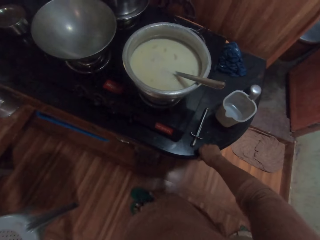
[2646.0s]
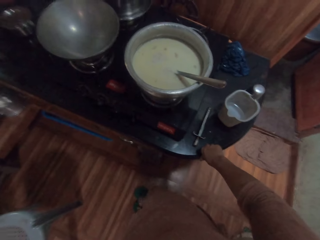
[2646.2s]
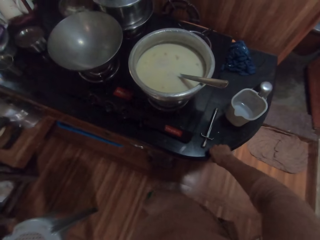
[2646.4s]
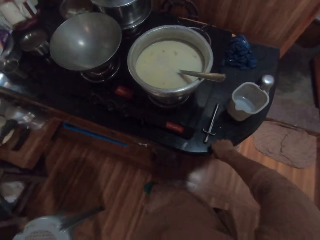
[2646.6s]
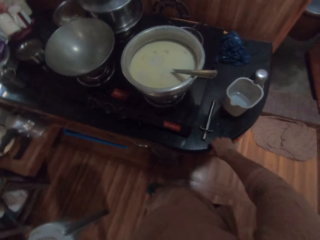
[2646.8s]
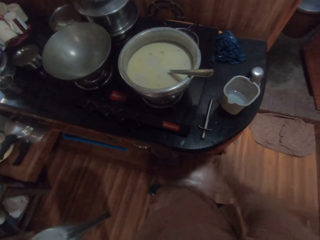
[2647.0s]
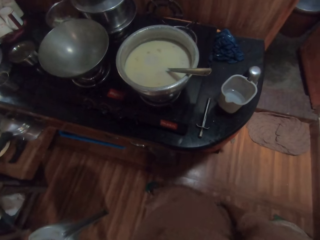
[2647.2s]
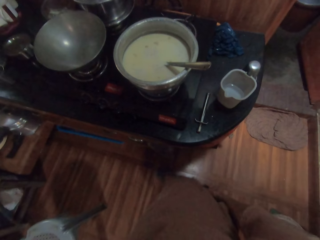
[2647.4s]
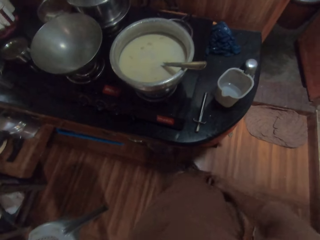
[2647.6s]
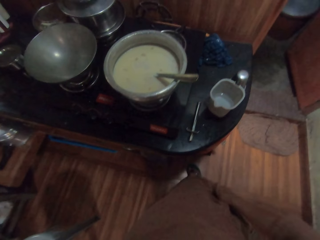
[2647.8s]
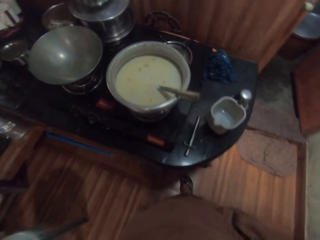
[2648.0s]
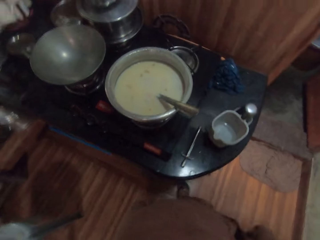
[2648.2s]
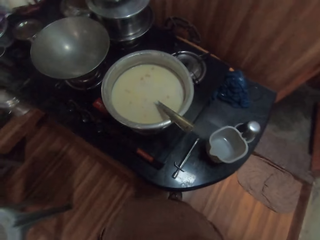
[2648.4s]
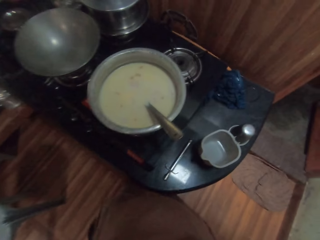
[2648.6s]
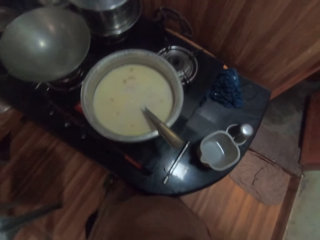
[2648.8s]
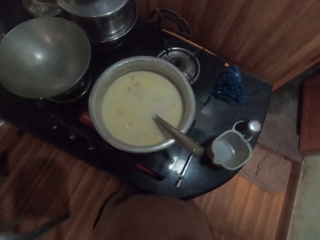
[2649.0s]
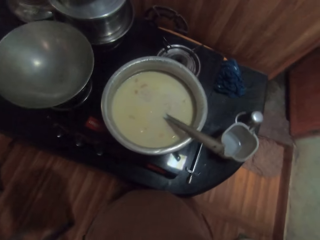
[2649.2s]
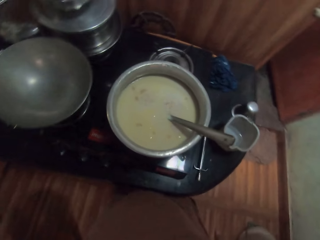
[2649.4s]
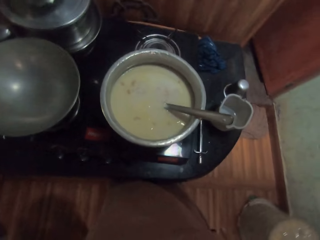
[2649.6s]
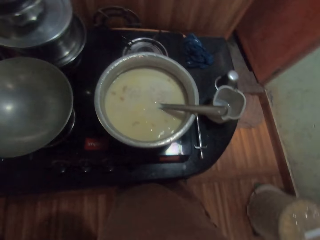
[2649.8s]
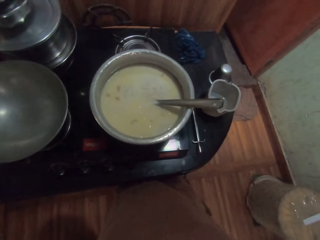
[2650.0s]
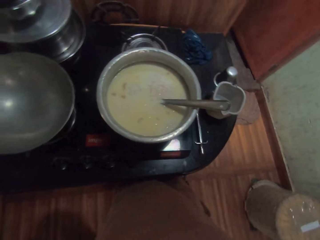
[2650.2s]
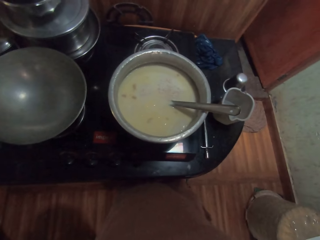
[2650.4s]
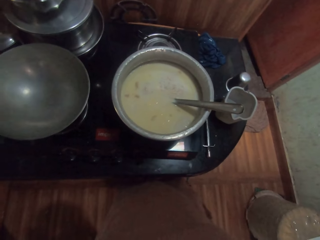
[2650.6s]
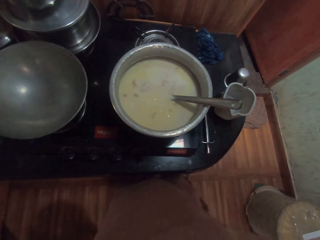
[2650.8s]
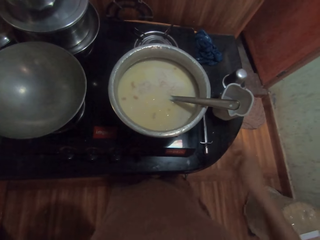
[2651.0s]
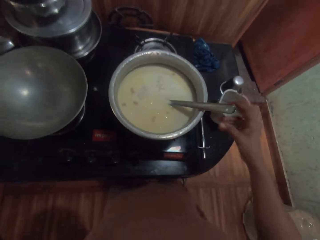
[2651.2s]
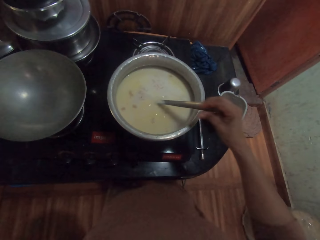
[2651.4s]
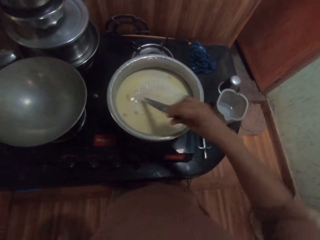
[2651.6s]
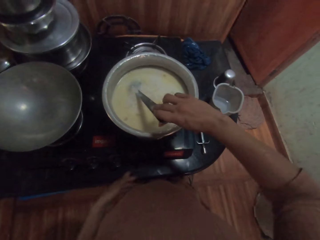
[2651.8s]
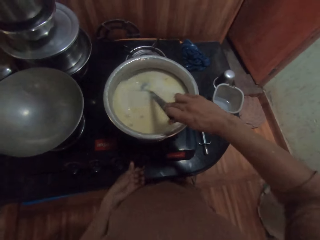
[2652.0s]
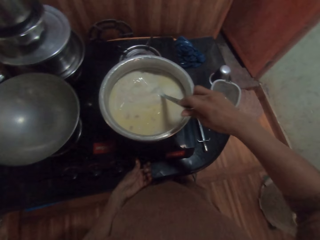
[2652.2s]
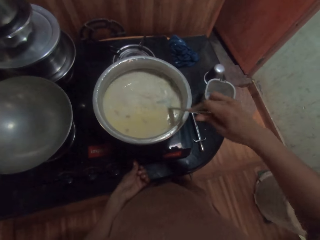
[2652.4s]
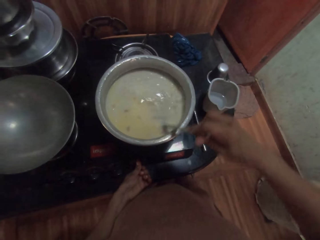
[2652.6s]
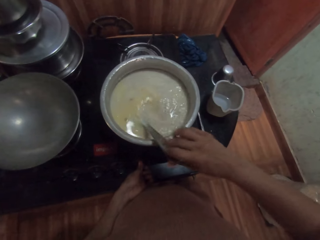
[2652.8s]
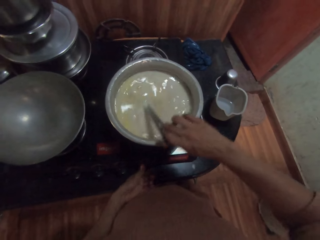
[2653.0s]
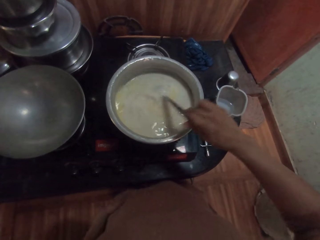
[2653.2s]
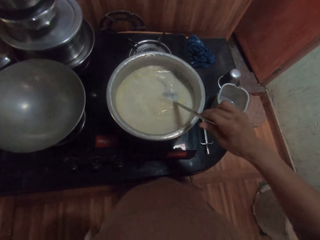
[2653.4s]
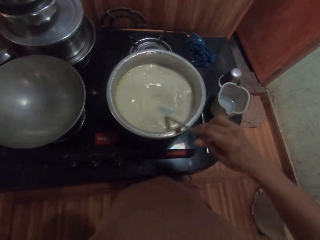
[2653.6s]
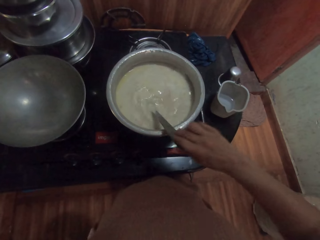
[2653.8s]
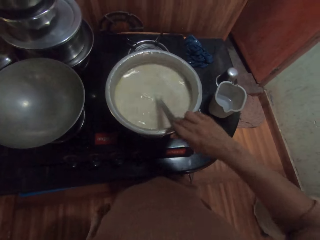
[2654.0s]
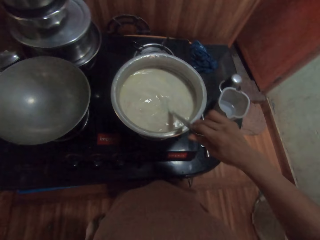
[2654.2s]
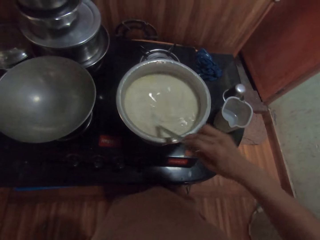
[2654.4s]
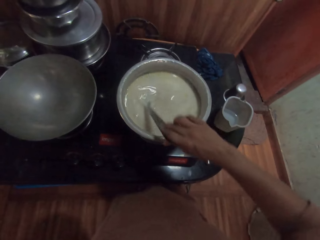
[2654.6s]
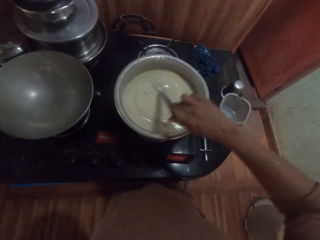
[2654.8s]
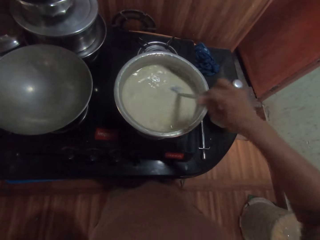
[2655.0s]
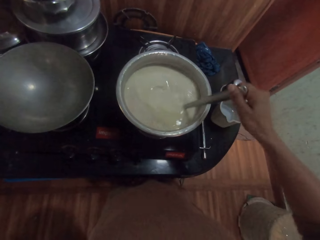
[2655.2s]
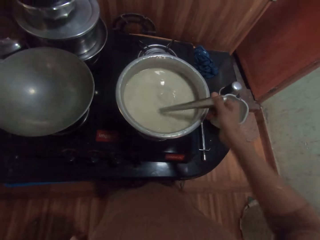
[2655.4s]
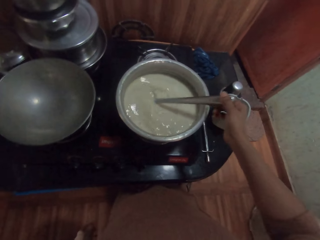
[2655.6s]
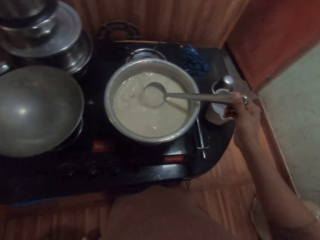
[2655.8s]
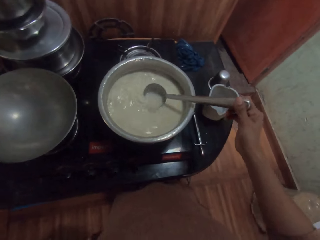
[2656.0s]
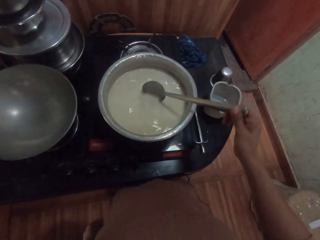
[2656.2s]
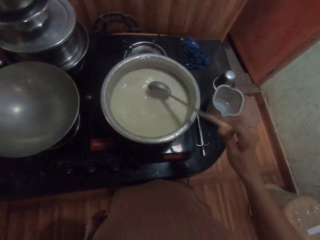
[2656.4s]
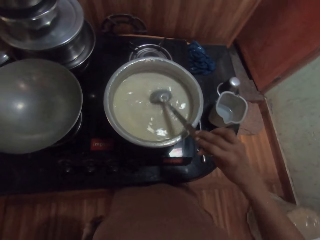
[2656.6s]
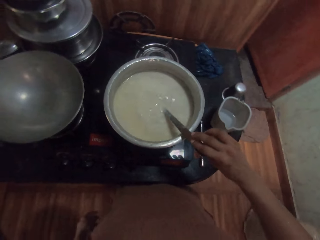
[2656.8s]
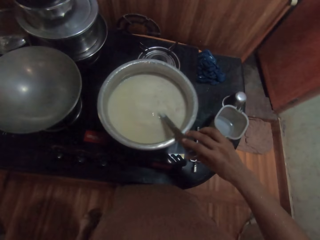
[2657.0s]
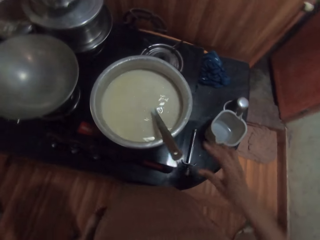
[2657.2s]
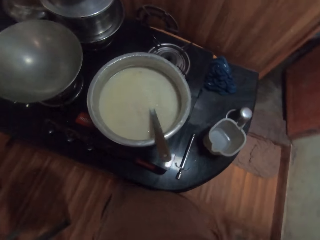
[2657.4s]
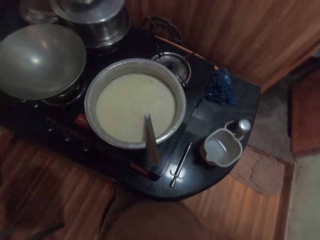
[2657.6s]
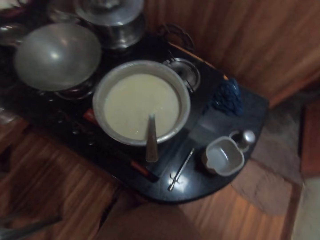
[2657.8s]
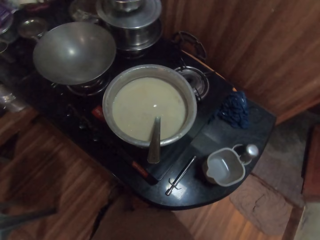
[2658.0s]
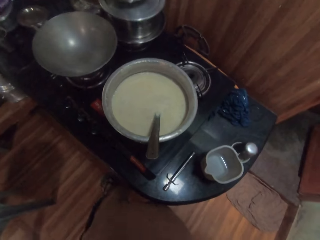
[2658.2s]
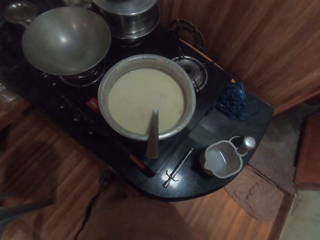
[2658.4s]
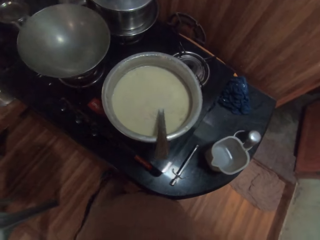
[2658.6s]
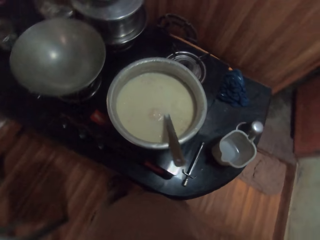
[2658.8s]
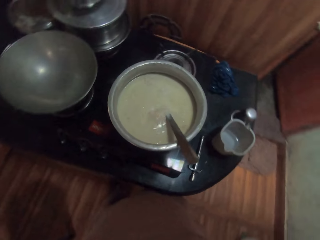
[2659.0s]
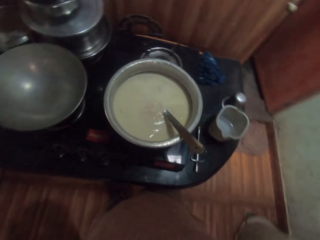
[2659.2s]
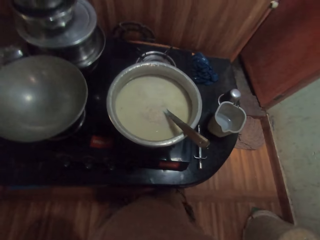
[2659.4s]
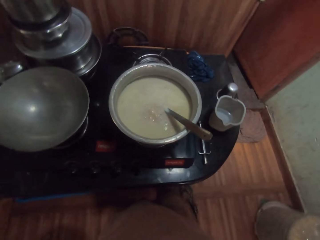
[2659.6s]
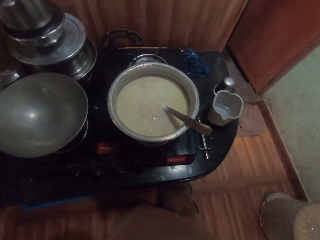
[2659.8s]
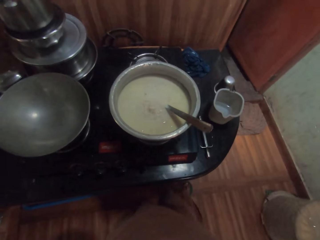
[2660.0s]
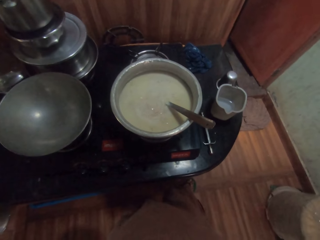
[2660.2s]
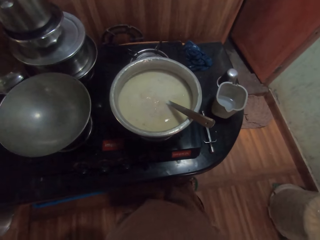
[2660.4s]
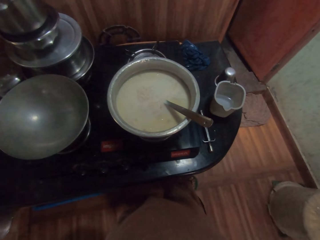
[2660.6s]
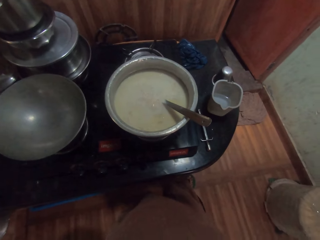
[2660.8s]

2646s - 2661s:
The camera wearer removes the hand from the countertop. She moves the legs. She rubs her right hand on her cloth. She moves forward. She picks up the spoon with her right hand. She stirs the soymilk or porridge in the pot with the spoon in her right hand. She turns the knob on the burner with her left hand. She drops the spoon in the pot with her right hand. She looks at the porridge.

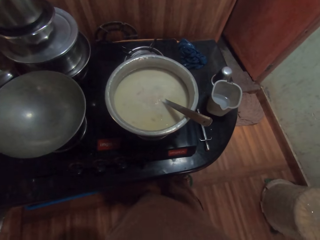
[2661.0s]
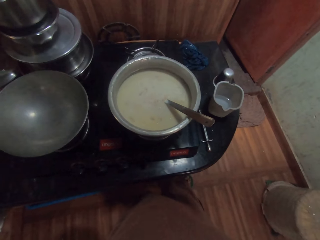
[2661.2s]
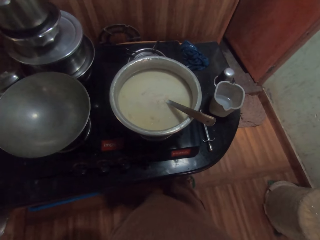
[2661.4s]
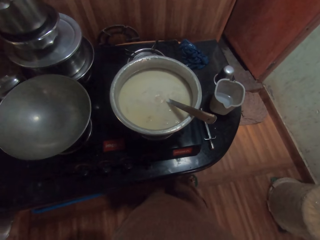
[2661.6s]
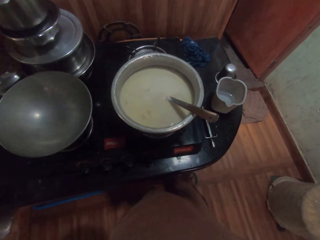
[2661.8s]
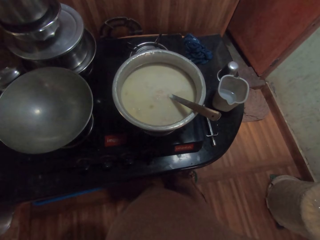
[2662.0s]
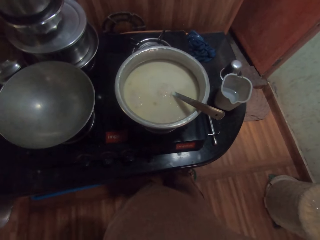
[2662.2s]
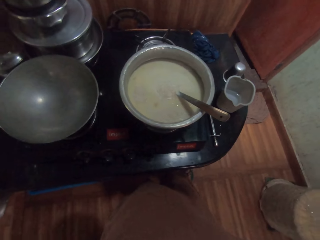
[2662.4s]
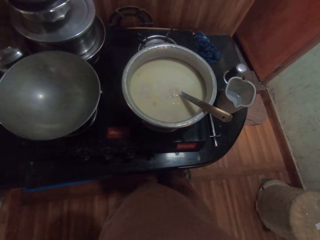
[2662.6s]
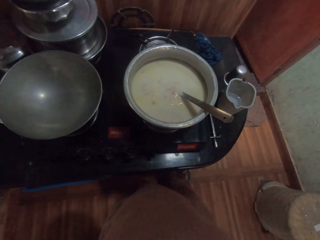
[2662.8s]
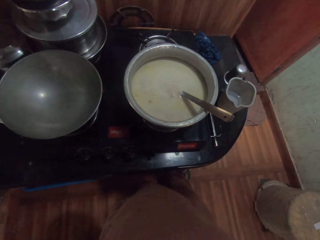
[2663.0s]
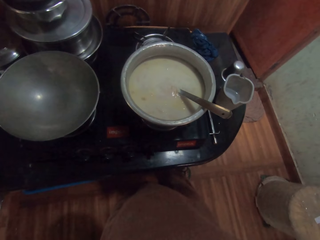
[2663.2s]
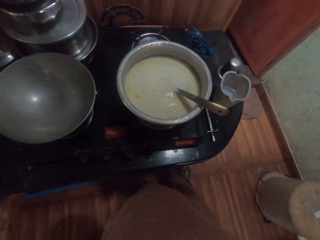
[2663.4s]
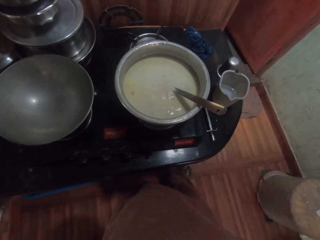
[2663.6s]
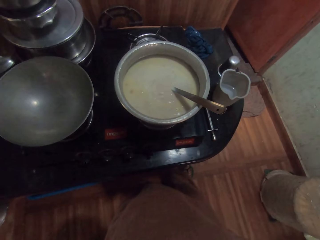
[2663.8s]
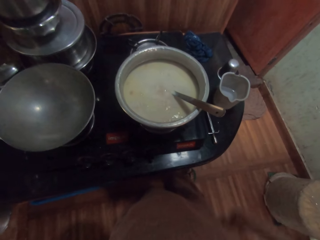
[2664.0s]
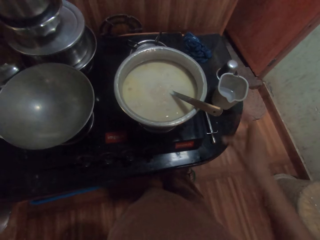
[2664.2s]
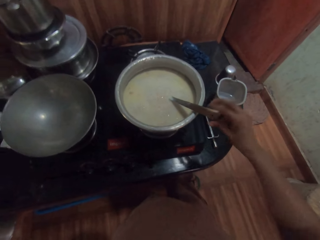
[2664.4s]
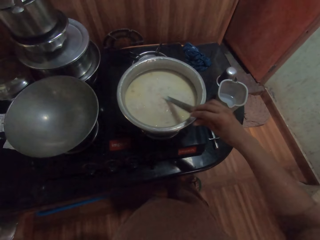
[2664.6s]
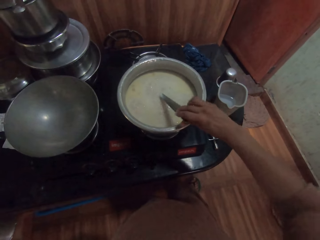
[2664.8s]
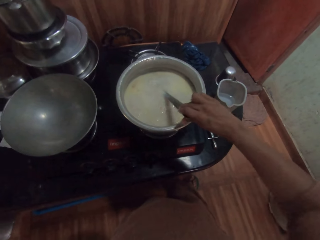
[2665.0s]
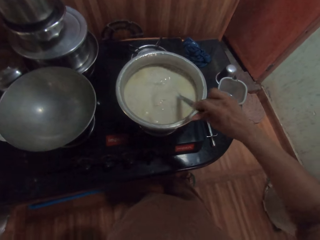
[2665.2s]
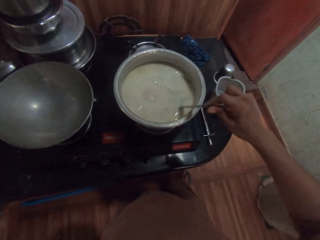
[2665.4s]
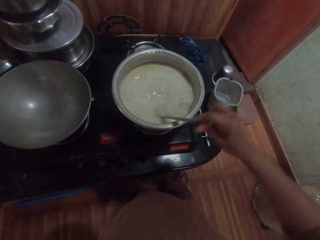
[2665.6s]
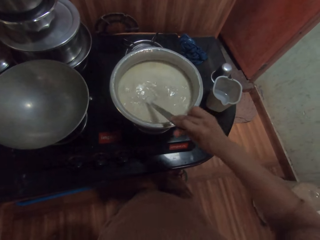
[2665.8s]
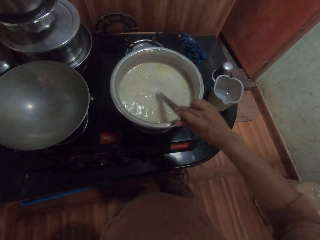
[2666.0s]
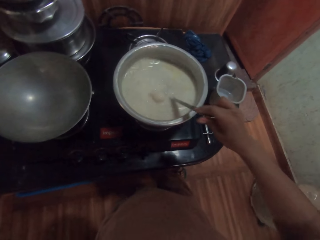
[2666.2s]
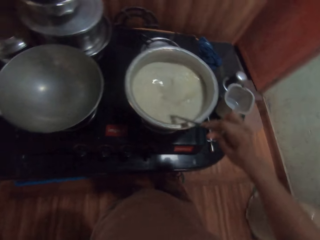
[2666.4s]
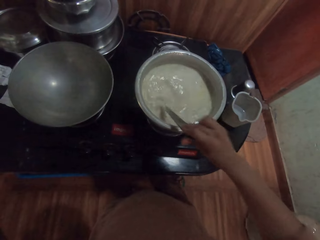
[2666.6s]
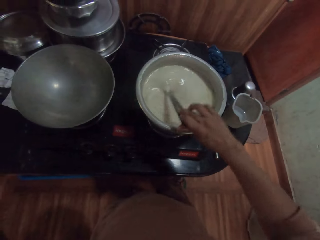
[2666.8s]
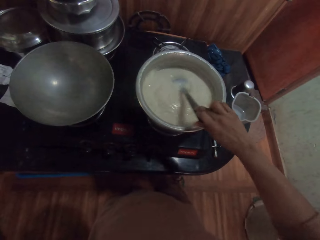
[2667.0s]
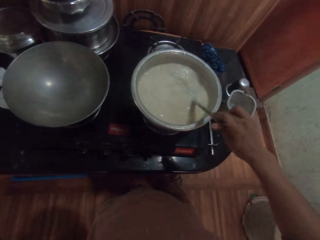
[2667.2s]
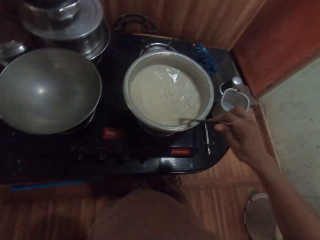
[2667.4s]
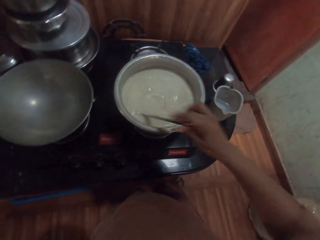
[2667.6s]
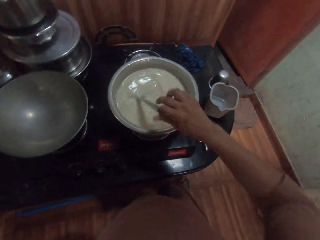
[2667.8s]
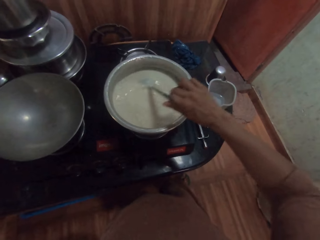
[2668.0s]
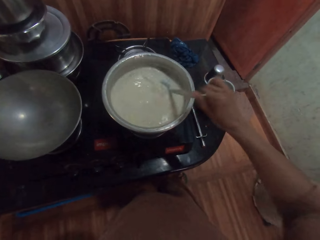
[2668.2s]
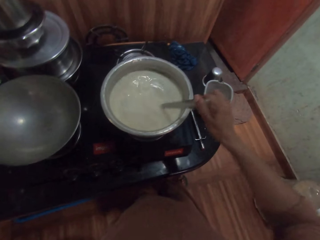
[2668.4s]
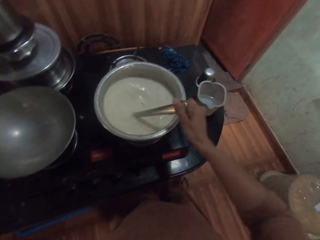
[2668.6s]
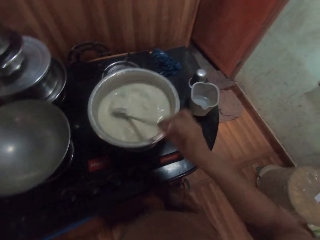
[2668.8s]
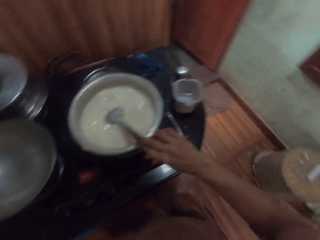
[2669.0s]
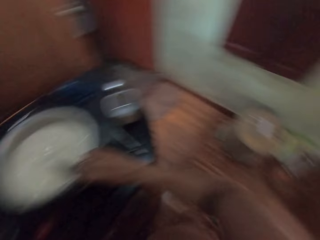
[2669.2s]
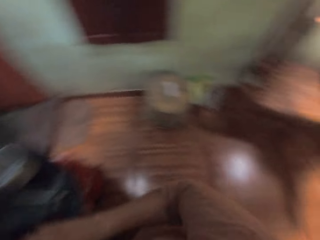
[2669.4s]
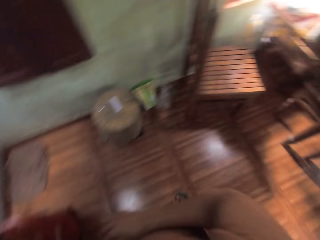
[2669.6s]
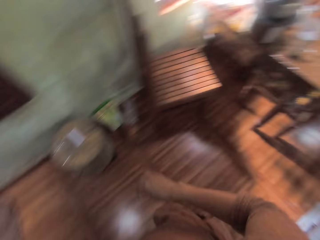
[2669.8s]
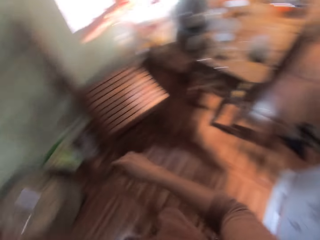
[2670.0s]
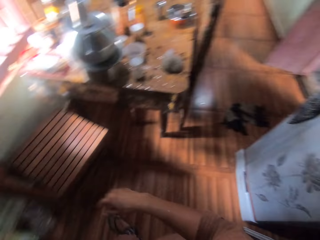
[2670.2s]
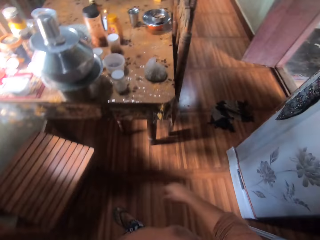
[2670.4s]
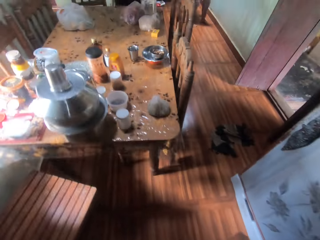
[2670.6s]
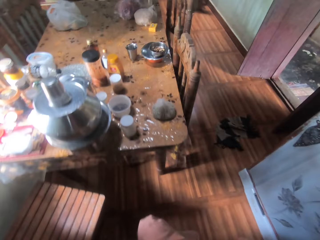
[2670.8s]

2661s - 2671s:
The camera wearer takes the spoon with her right hand. She stirs the soymilk in the pot with the spoon in her right hand. She drops the spoon in the pot with her right hand. She talks to a person. She turns around and walks around.
